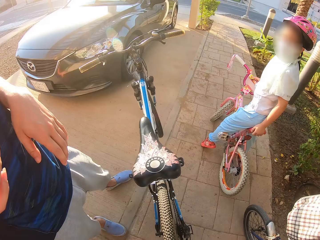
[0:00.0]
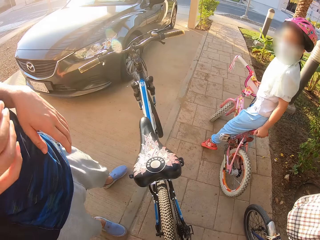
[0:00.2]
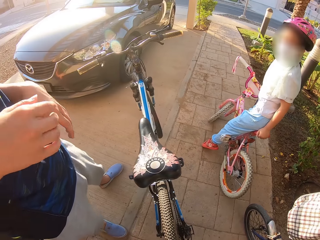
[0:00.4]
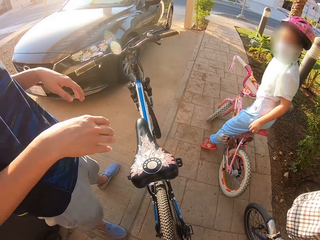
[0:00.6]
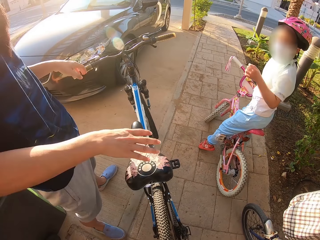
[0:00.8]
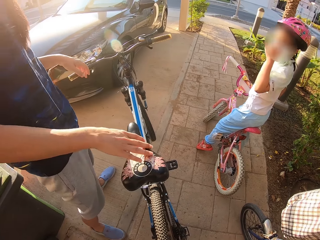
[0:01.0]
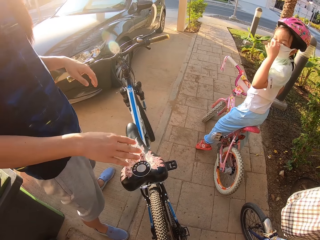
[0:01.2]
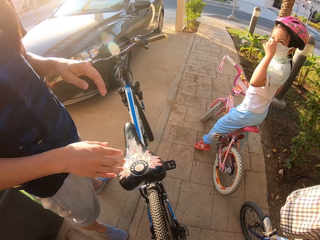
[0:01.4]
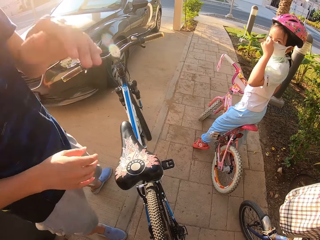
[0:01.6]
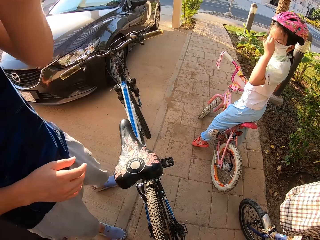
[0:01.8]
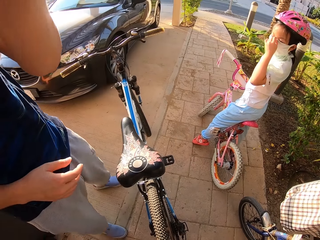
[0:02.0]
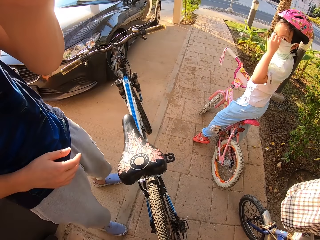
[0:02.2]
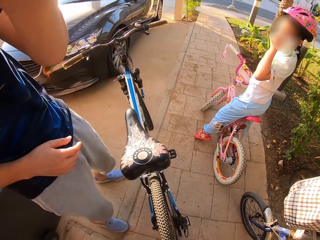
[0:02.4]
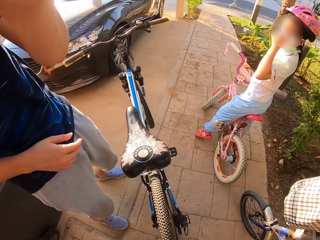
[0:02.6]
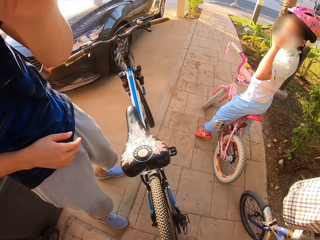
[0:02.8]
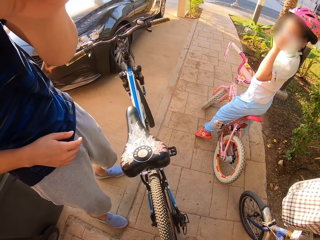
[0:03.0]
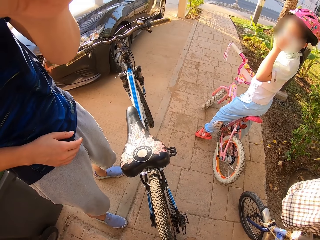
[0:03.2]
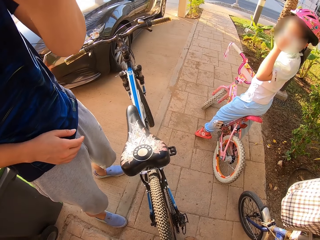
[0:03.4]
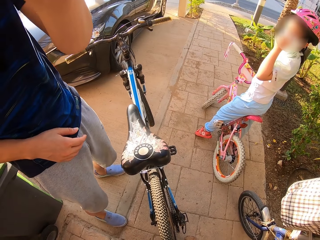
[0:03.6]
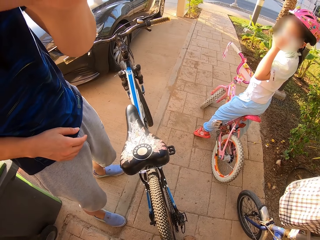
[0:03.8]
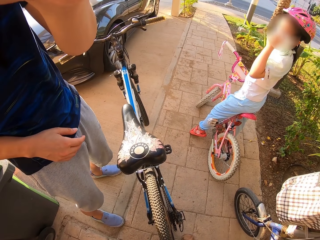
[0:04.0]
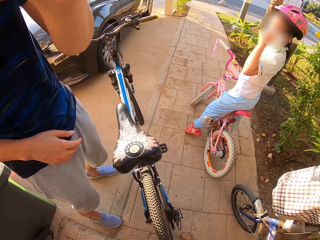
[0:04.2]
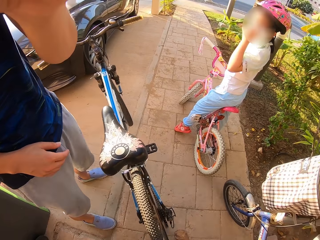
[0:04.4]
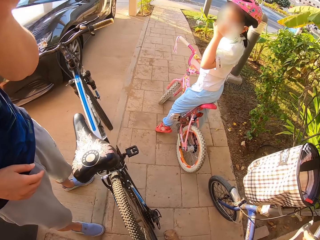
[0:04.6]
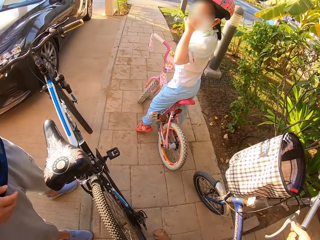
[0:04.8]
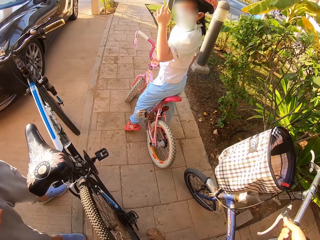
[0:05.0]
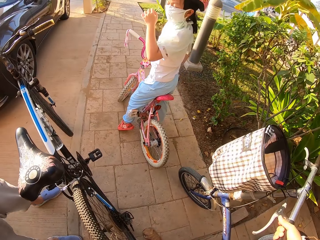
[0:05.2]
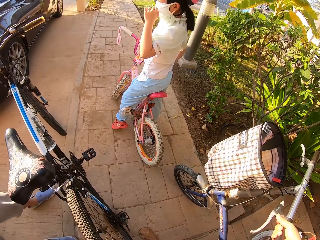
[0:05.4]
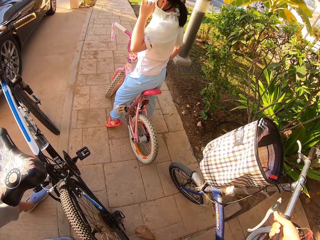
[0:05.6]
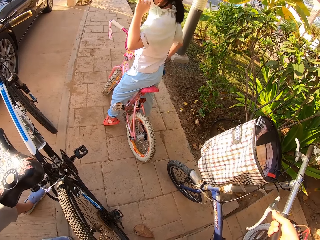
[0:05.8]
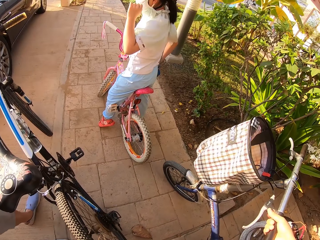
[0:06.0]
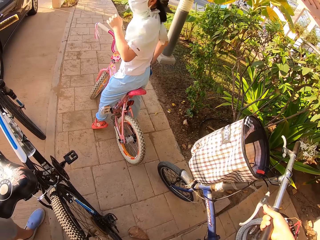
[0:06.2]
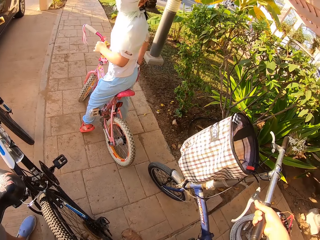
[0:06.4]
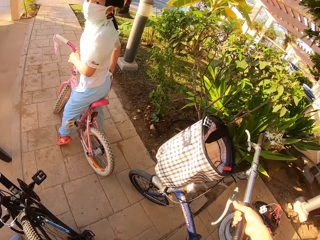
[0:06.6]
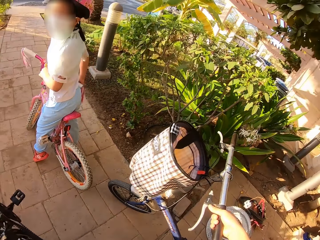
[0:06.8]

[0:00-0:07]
A man places his hand on the bicycle's chair.

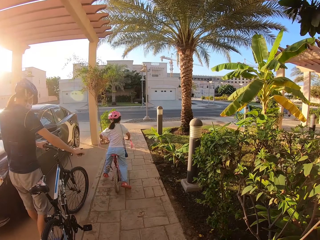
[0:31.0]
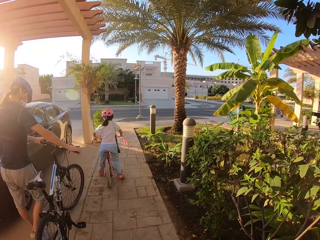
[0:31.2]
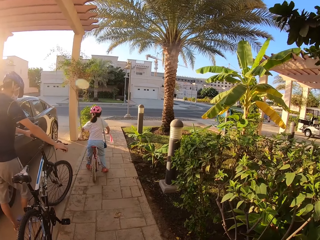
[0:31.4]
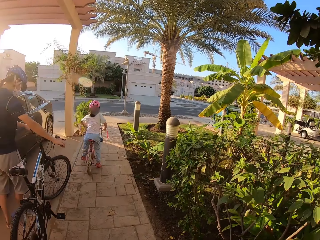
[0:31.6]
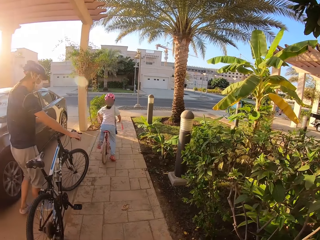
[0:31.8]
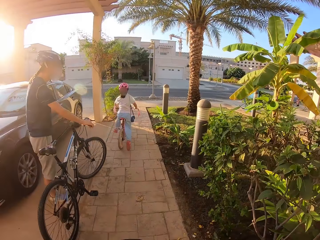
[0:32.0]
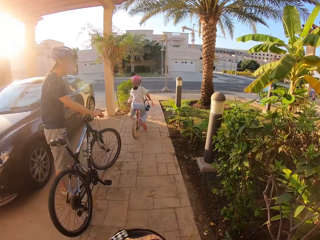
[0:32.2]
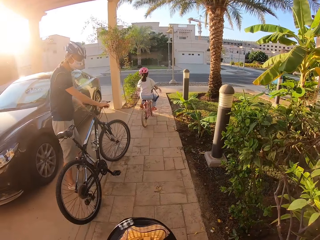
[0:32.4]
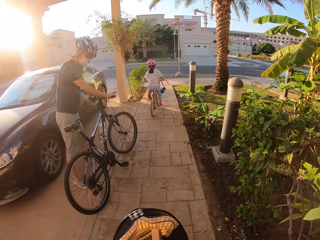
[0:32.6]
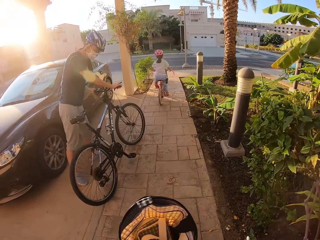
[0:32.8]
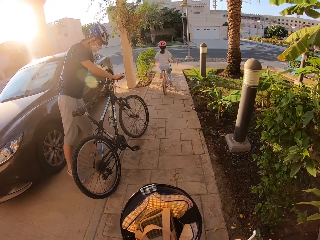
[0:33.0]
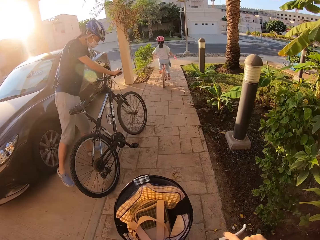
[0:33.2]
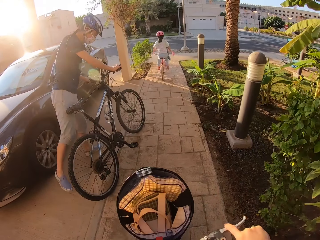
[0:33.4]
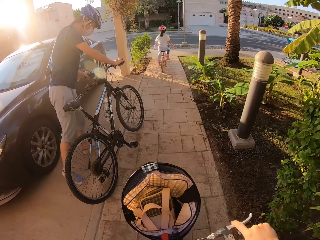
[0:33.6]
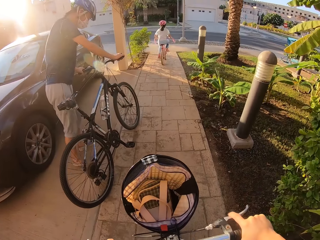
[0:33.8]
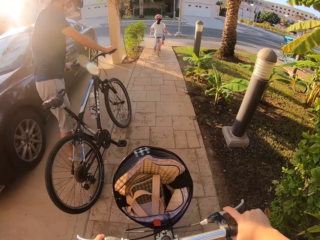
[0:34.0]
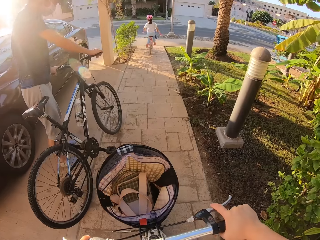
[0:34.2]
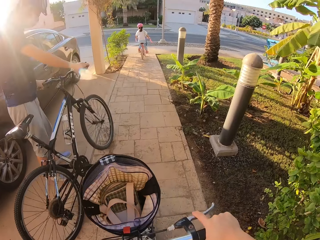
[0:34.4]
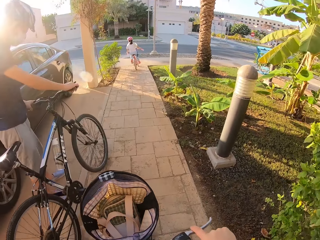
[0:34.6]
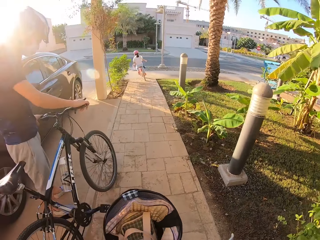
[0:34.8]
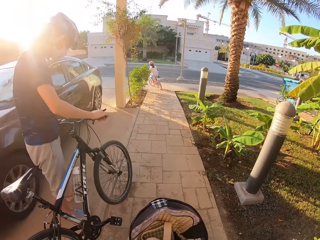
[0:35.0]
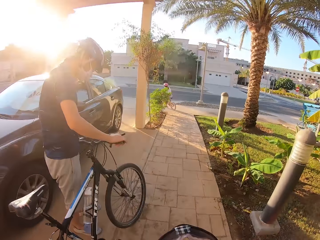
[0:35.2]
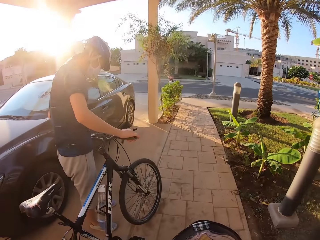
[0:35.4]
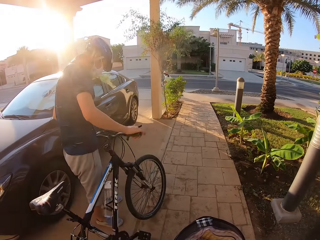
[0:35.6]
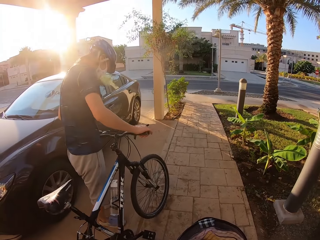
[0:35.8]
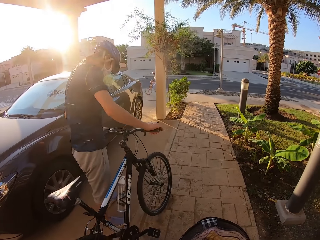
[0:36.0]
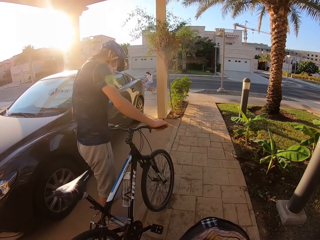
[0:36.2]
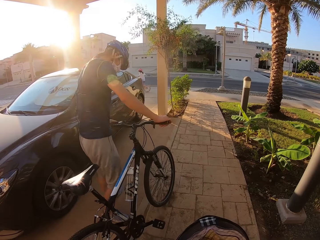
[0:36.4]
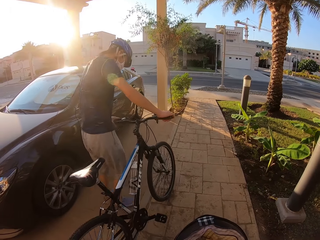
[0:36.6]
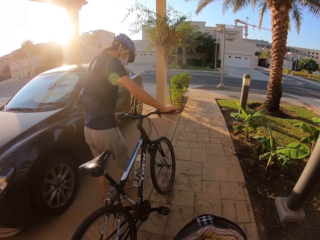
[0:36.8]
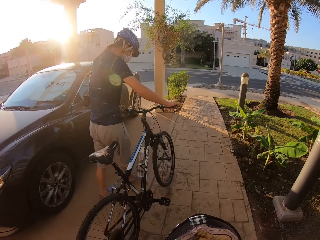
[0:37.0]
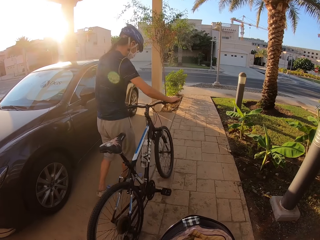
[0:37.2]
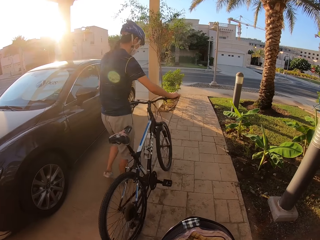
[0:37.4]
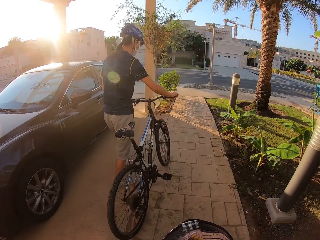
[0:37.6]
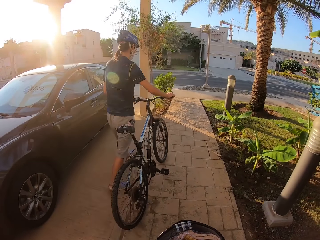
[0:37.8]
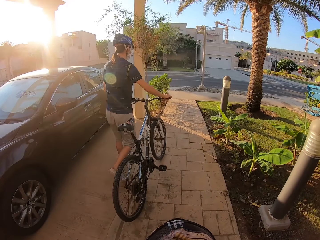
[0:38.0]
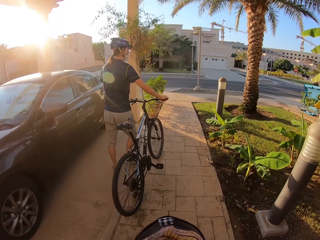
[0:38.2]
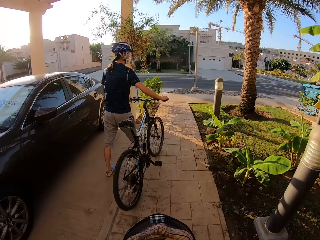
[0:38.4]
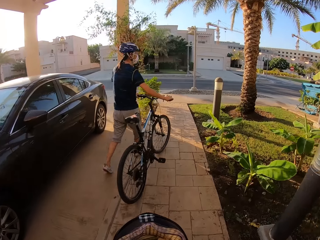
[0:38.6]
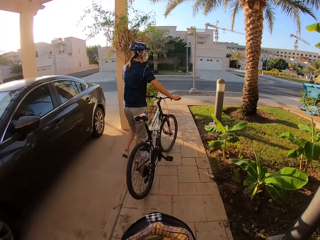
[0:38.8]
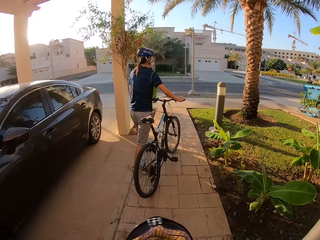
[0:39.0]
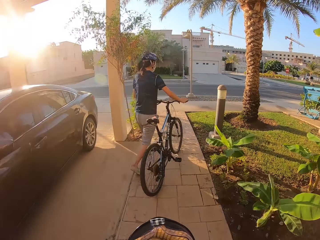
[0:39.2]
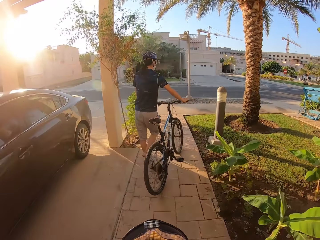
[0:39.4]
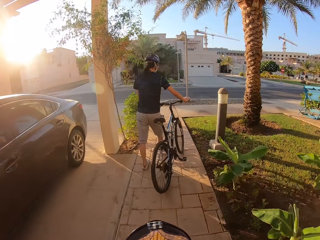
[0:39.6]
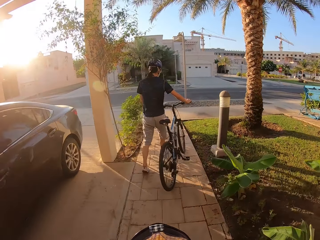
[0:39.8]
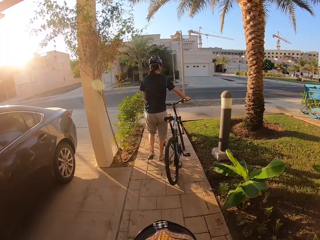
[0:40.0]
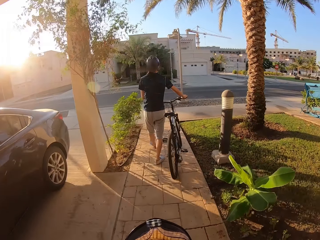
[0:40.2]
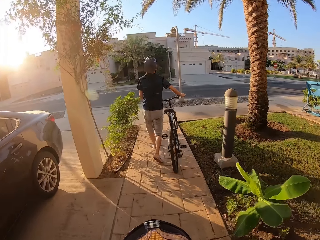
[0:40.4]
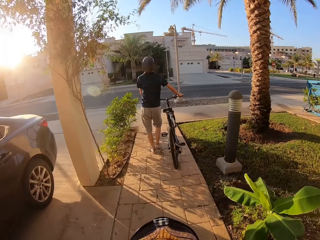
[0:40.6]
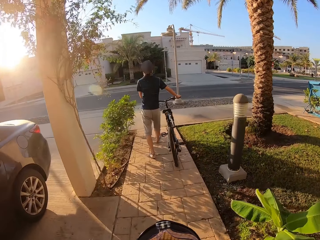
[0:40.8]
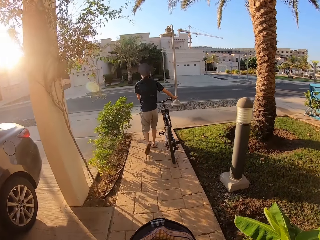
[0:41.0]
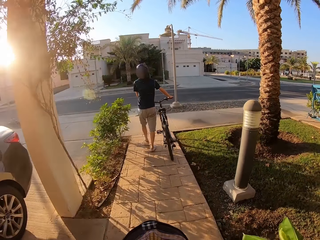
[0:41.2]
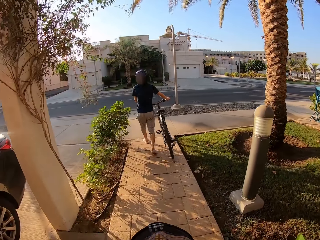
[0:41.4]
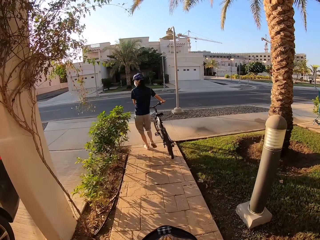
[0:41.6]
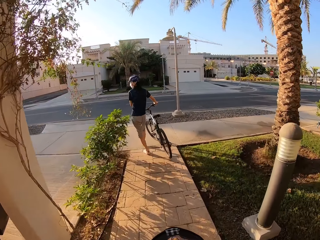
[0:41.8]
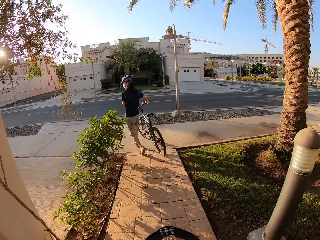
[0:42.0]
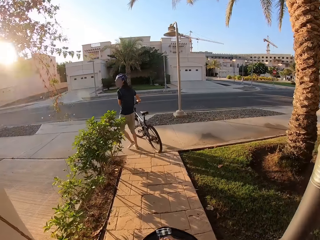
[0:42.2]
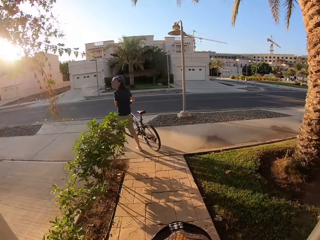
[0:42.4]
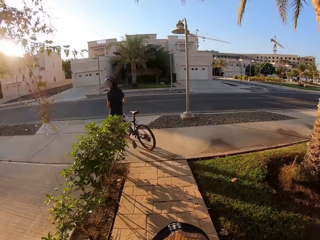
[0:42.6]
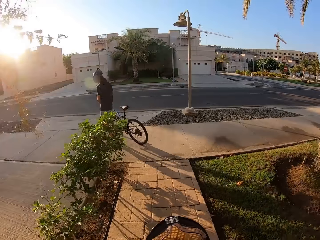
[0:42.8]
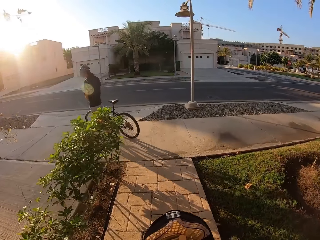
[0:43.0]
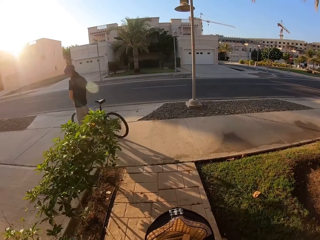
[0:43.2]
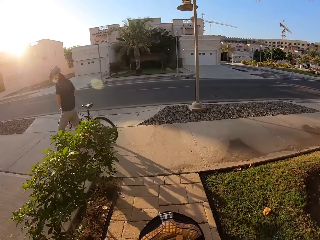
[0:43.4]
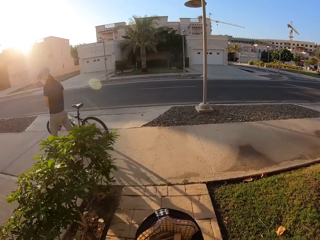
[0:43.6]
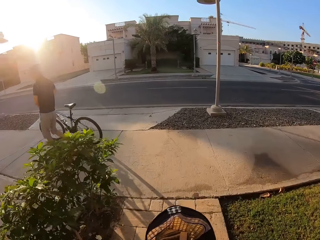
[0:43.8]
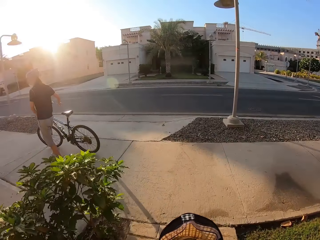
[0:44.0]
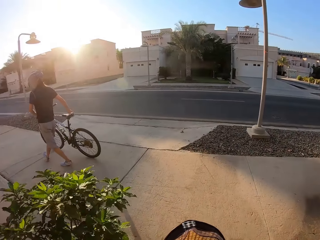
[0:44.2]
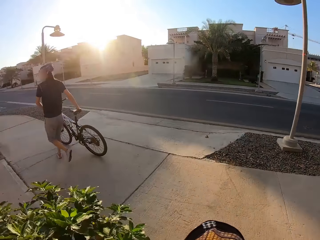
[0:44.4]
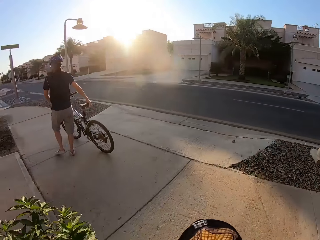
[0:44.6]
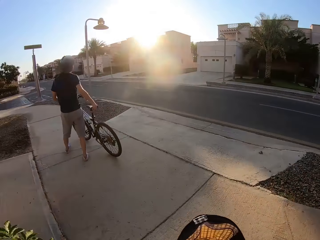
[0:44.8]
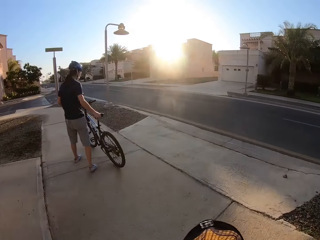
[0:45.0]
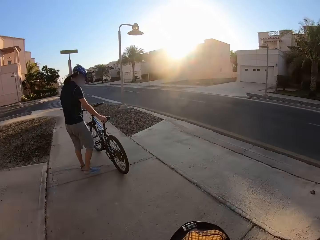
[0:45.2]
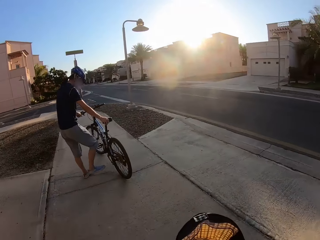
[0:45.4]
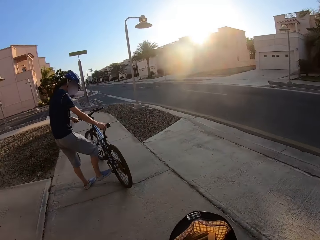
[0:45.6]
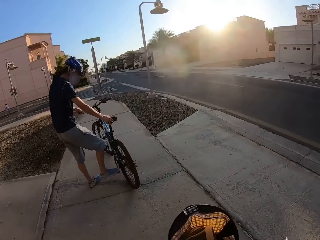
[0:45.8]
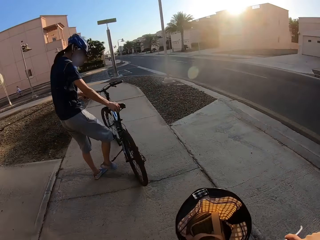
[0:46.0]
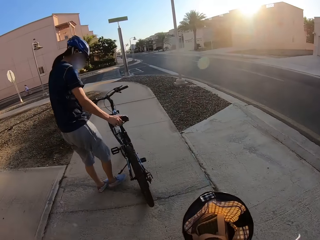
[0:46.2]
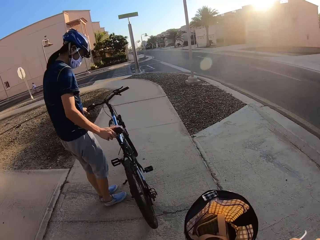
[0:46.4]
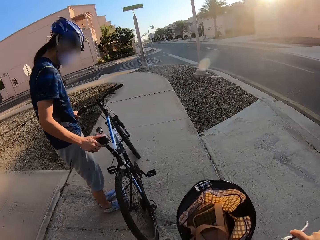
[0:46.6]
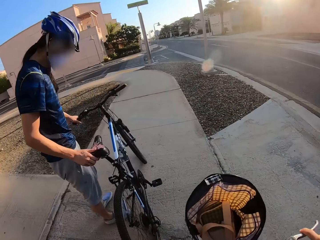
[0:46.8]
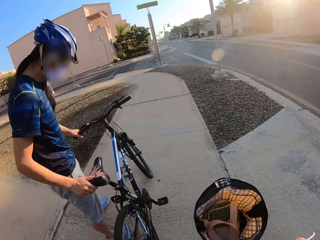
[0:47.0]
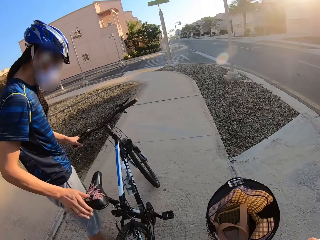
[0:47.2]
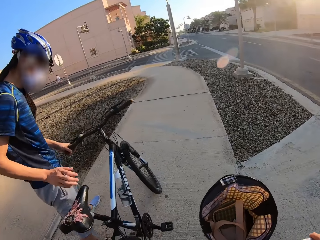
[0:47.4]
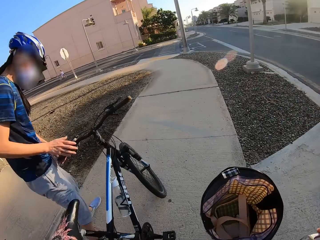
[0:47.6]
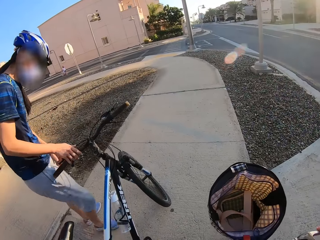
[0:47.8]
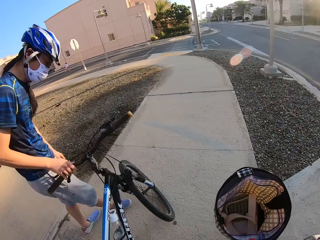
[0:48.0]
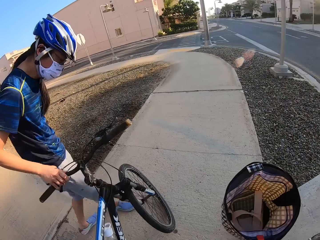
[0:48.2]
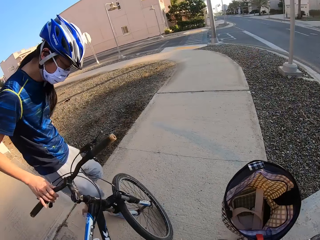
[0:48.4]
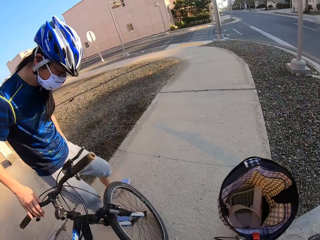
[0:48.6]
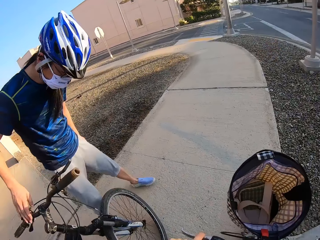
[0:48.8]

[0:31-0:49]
A woman begins to cycle. The camera wearer rides the bicycle. A man walks while holding his bike.
